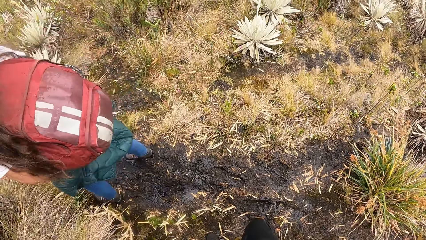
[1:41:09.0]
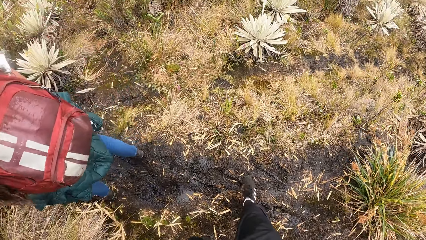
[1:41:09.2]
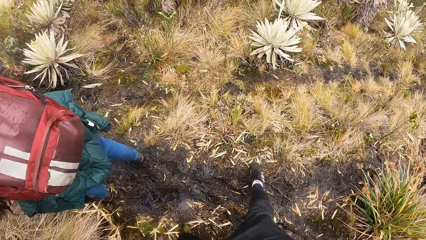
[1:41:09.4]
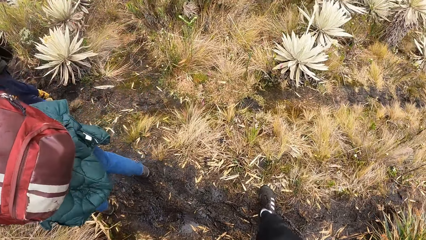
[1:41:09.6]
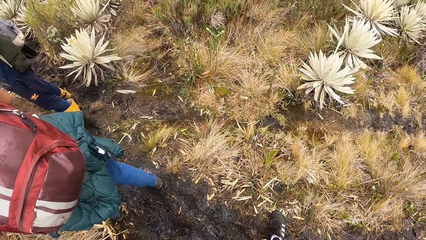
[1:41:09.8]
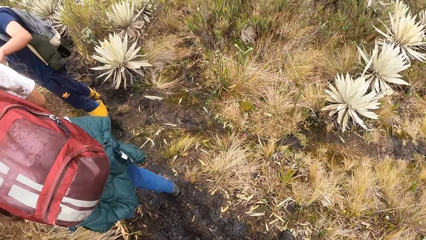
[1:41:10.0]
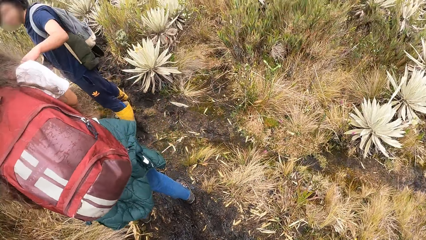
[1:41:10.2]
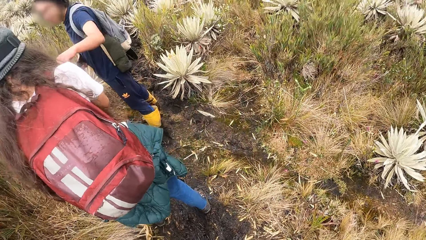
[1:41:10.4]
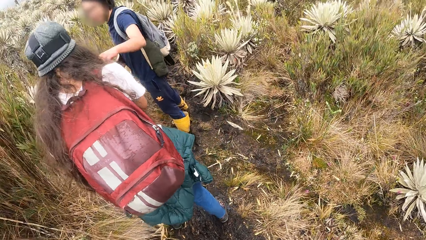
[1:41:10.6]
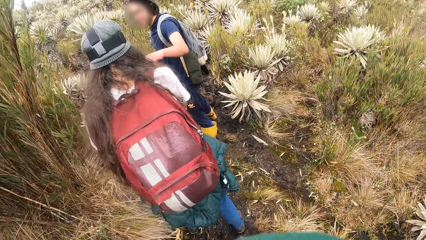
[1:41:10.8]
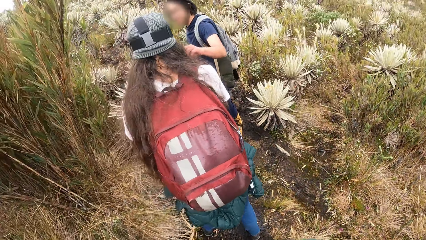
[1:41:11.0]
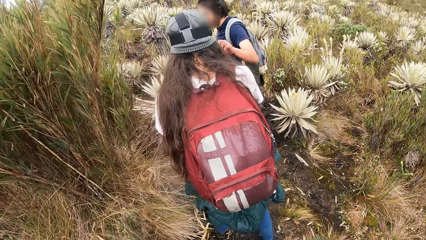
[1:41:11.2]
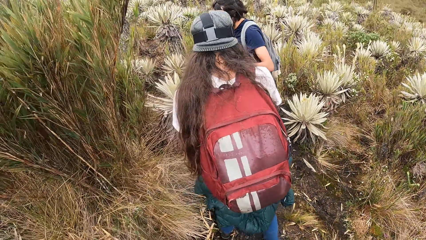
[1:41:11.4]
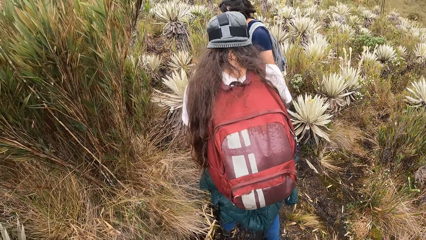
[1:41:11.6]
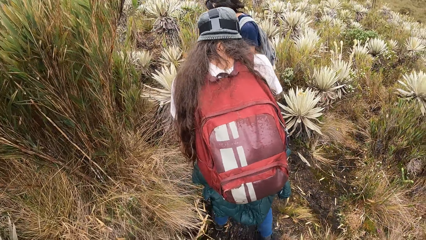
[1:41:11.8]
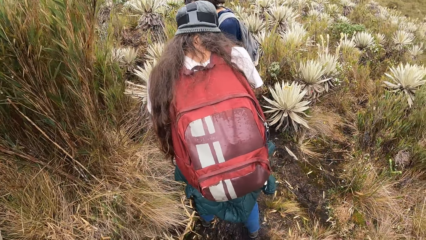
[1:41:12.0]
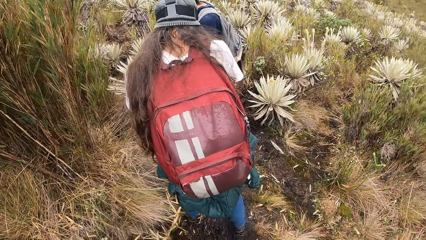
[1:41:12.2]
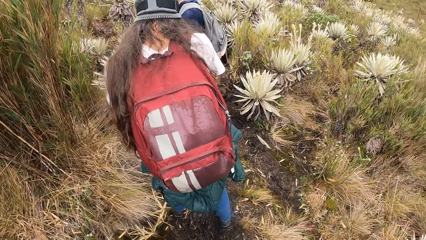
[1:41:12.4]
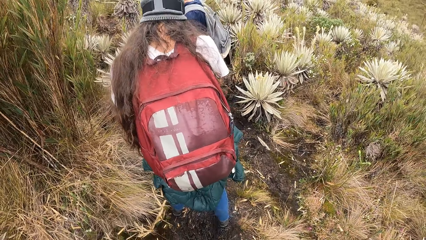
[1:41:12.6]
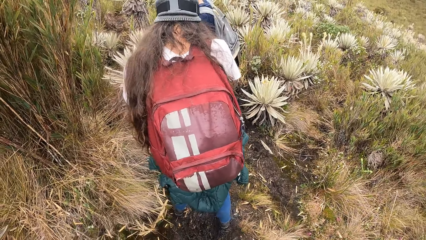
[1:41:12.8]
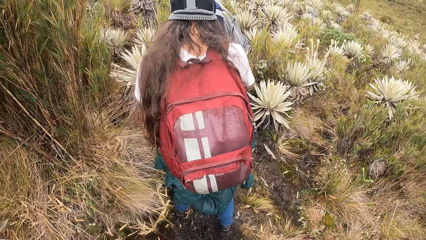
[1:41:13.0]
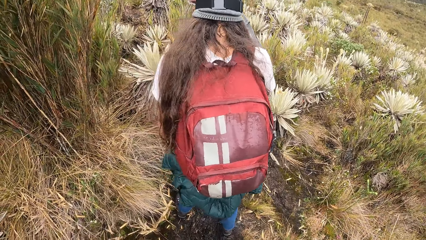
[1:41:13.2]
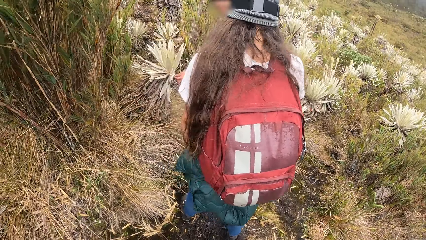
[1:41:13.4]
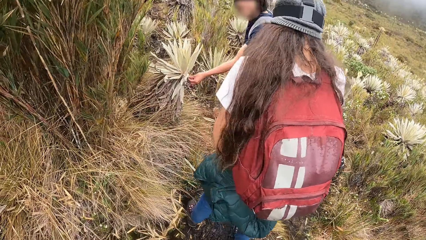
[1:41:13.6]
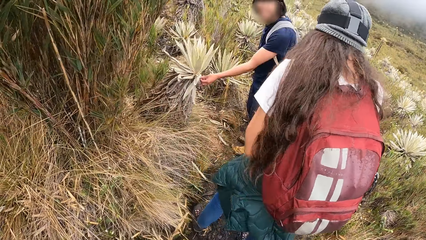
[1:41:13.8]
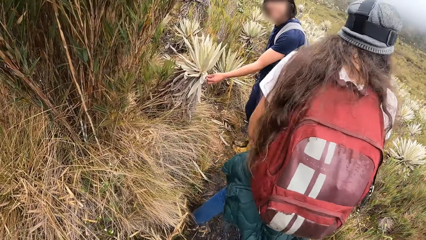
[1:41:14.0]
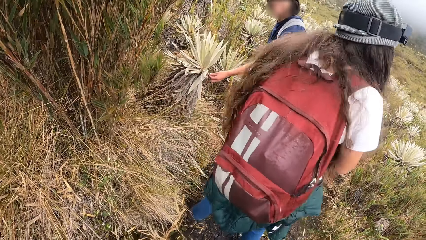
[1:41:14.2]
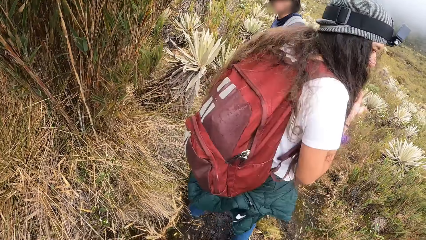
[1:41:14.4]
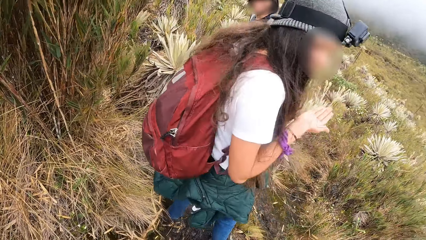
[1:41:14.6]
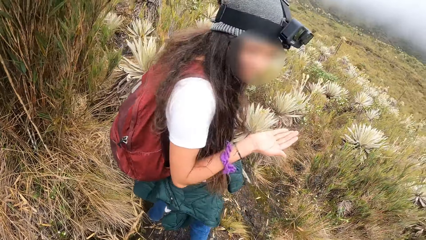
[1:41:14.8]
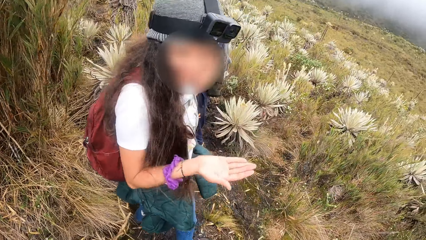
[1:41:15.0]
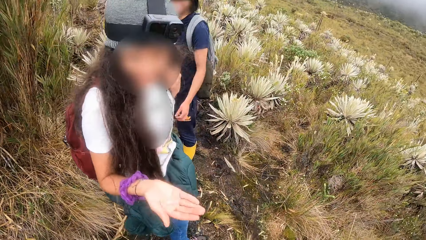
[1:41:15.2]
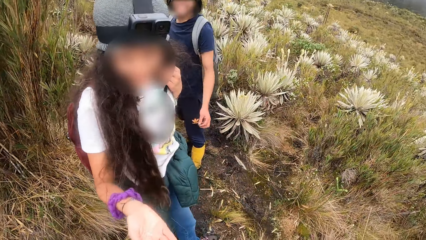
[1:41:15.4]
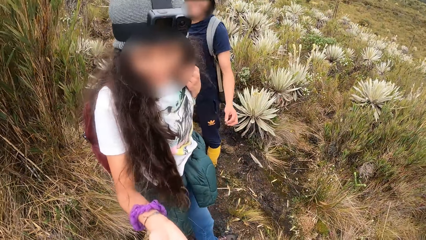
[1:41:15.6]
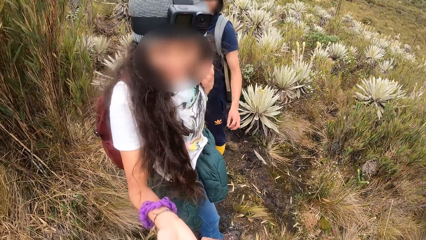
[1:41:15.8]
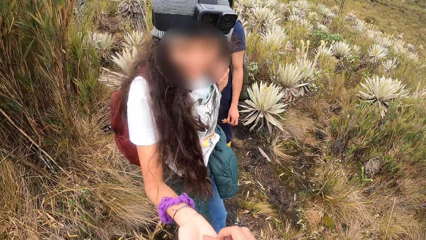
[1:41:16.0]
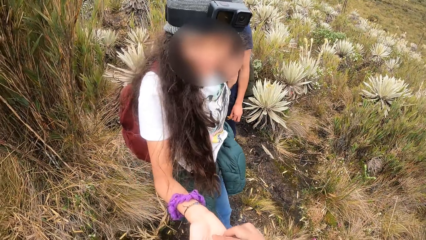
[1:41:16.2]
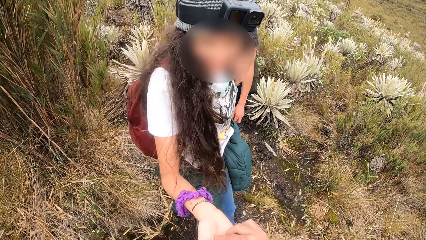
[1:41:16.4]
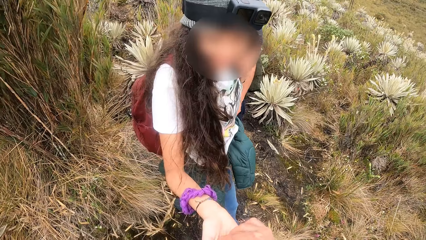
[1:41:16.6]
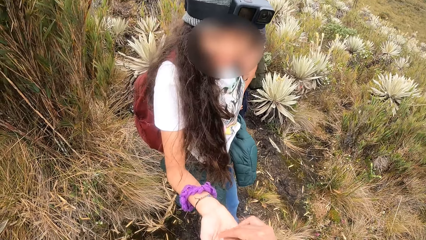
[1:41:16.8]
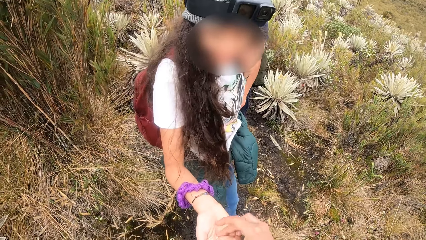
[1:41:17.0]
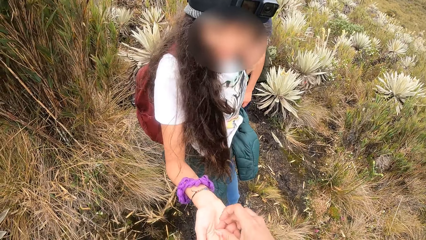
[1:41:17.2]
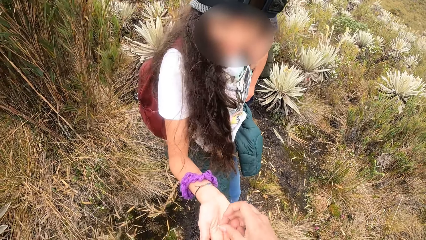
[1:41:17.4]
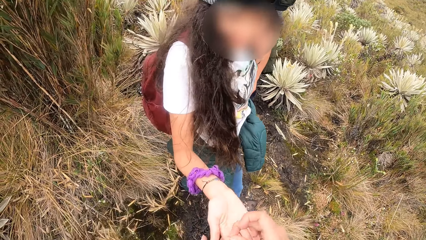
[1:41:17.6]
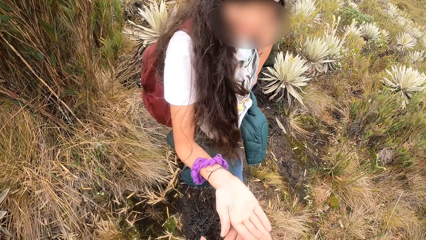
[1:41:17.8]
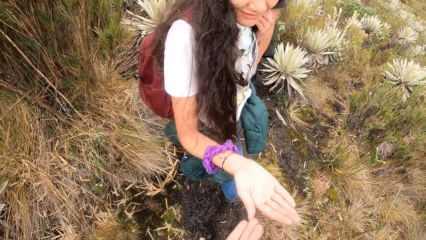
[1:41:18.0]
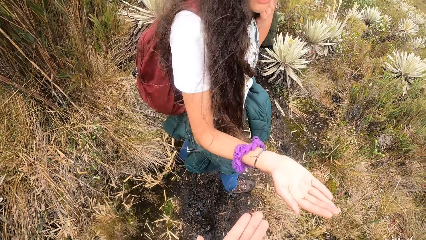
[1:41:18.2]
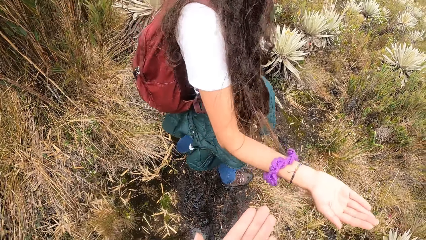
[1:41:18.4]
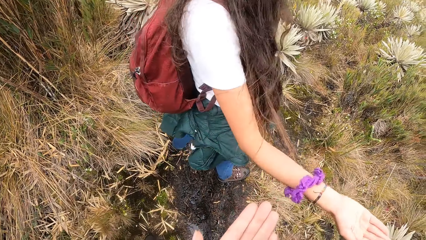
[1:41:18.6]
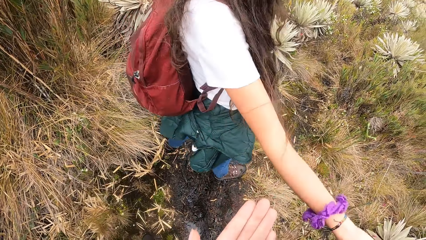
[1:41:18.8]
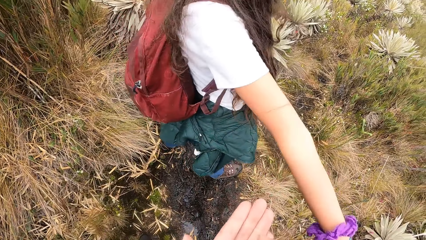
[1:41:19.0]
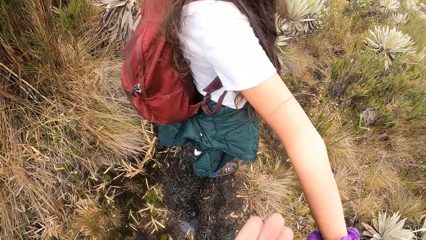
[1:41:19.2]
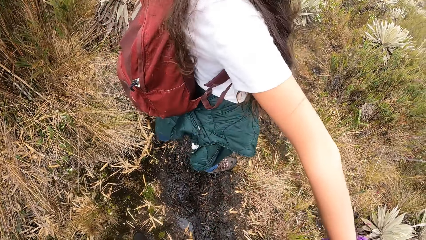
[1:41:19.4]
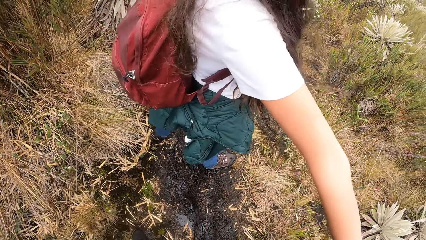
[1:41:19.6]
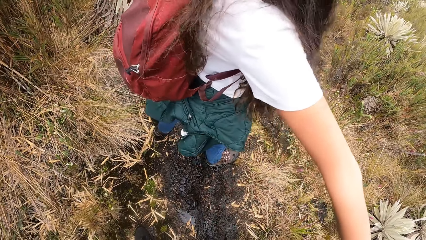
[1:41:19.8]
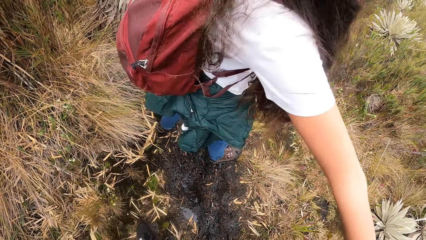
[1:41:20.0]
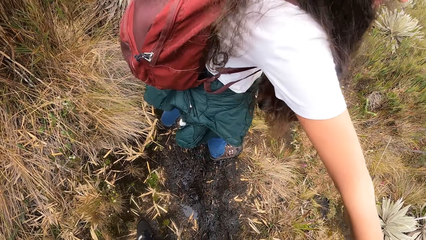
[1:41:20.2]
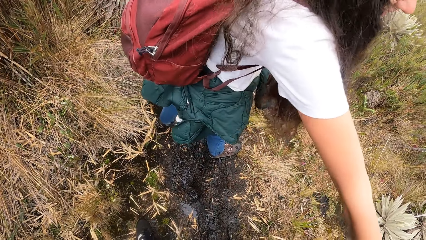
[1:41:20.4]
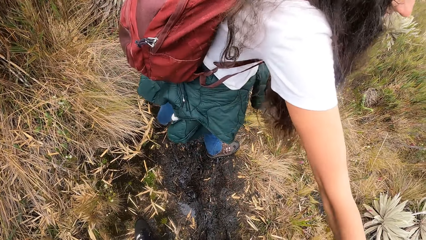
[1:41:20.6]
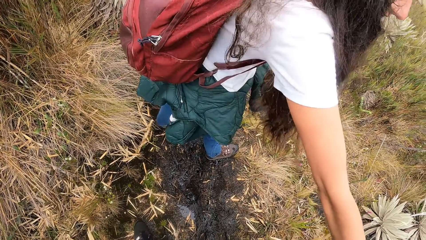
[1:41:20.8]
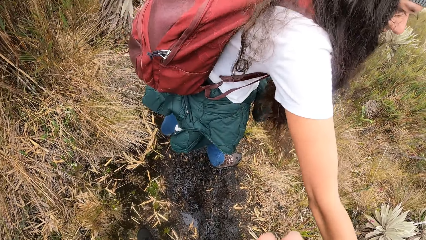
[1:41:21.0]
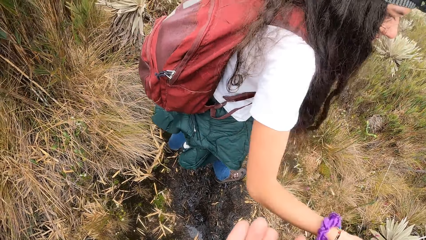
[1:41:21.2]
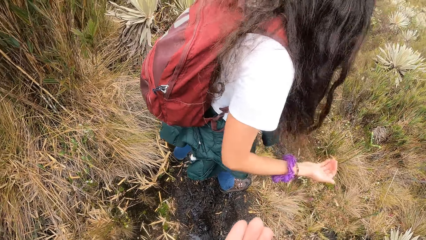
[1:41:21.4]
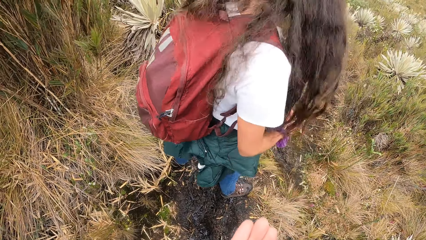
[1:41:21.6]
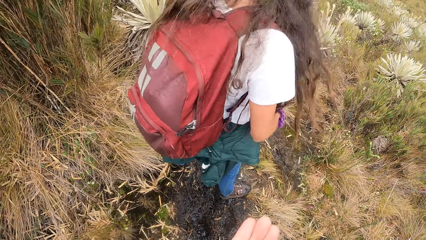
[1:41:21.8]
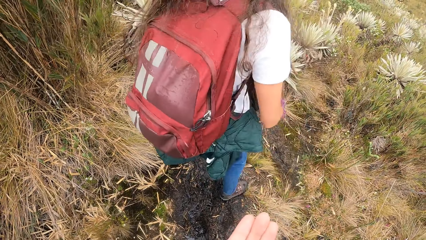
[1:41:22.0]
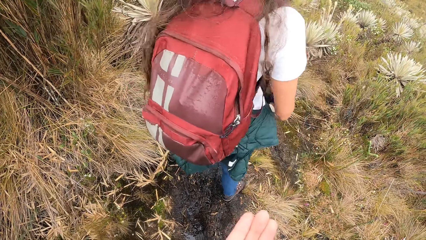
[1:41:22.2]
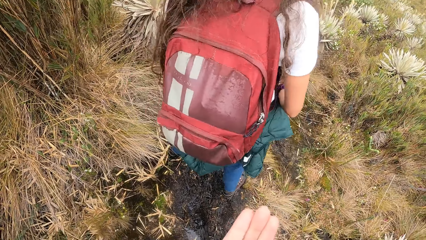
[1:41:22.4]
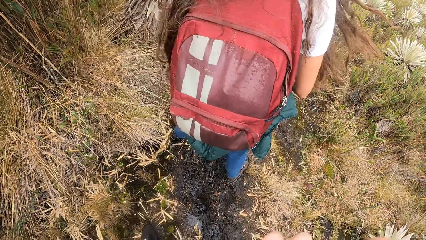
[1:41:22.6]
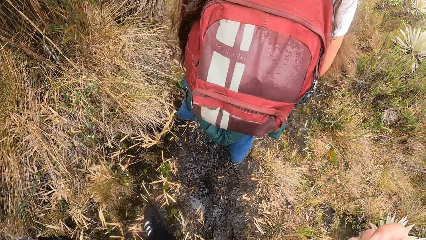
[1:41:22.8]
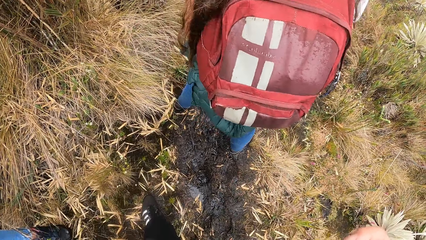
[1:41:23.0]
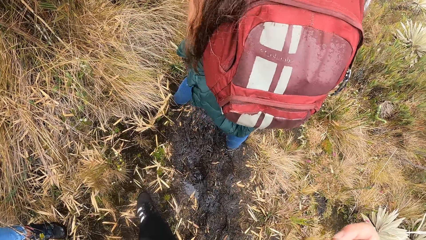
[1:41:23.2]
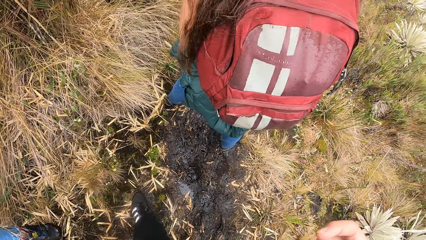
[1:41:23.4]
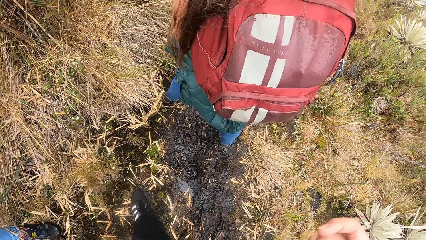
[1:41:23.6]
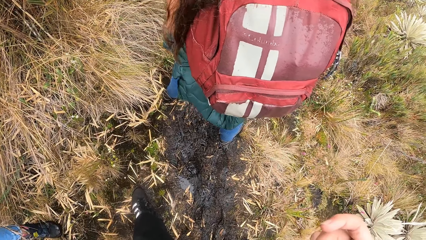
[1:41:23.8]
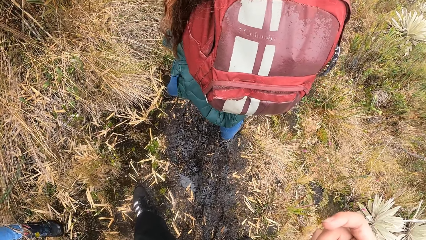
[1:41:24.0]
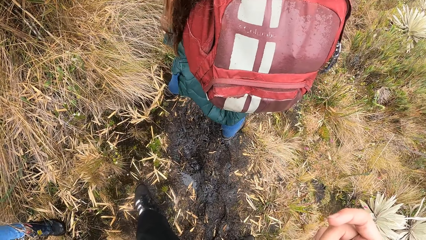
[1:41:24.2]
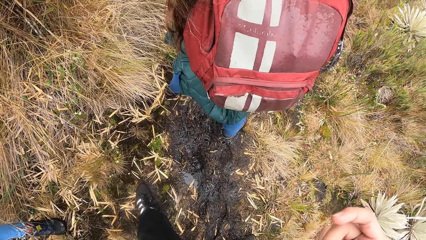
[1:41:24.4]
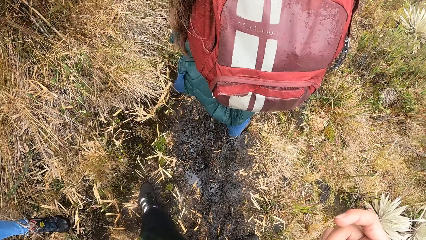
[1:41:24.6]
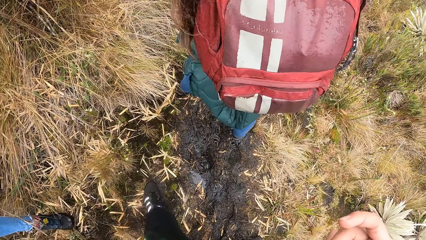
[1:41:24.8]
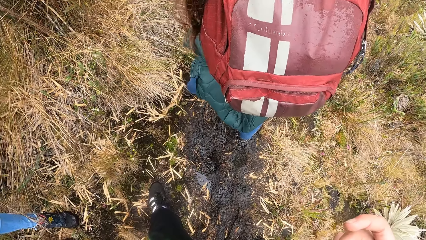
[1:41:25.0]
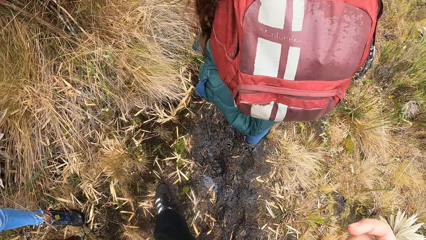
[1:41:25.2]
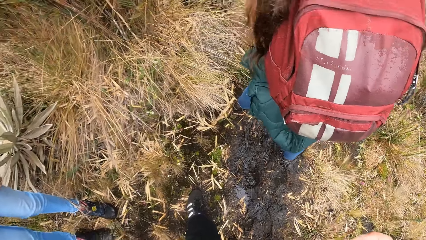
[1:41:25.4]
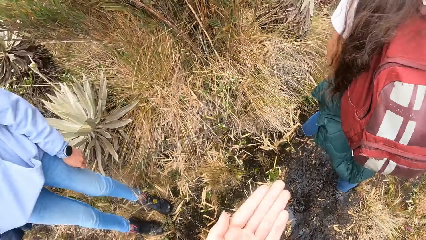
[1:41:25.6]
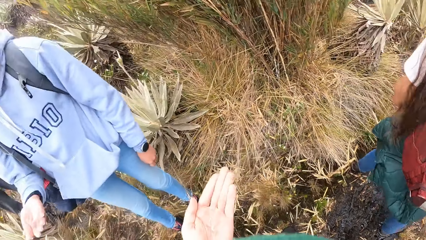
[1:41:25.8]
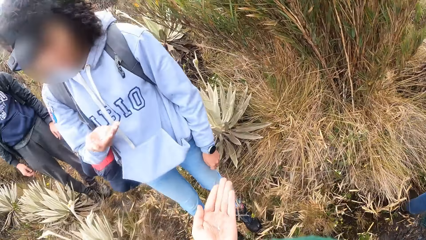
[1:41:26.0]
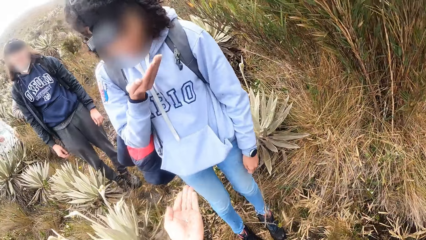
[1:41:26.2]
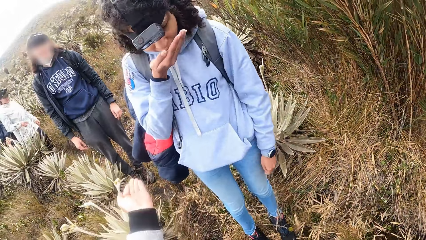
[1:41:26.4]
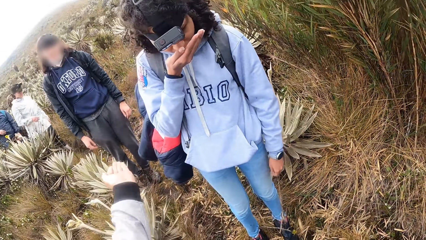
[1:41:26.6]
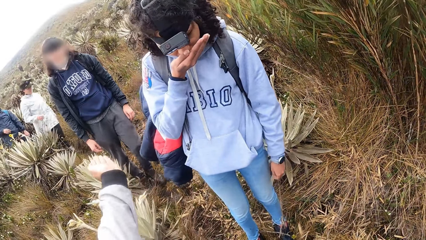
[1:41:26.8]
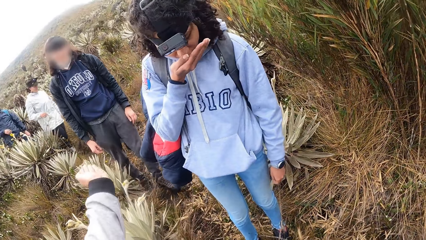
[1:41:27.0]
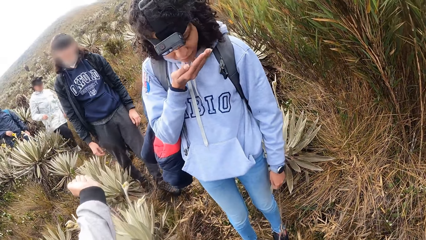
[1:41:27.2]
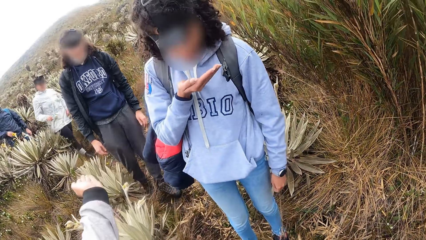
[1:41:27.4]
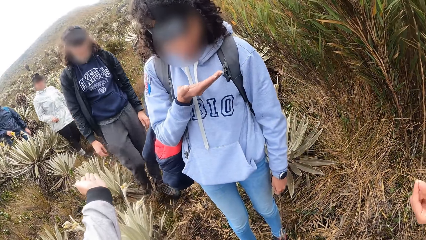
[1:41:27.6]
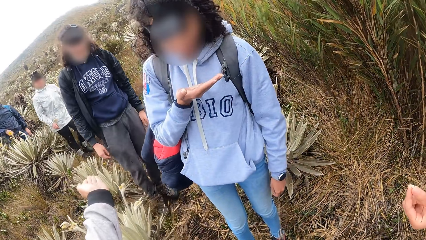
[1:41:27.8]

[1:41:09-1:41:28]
The man interacts with the camera wearer and the woman. The man touches the plant on the ground with his left hand. The woman interacts with the camera wearer. The camera wearer moves a seed from the right hand of the woman to his left hand with his right hand. The woman hands him something. The woman touches the plant on the ground with her right hand. The camera wearer interacts with another woman. The other woman sniffs her right hand. The camera wearer interacts with another man.
